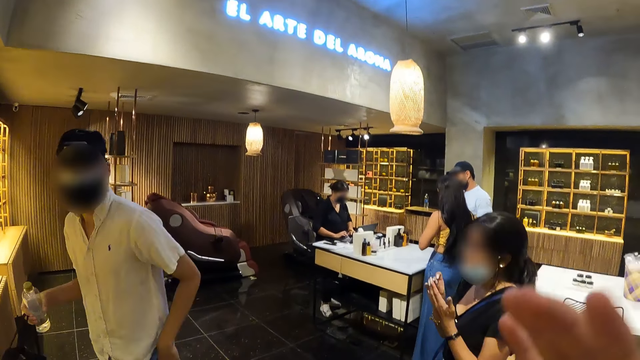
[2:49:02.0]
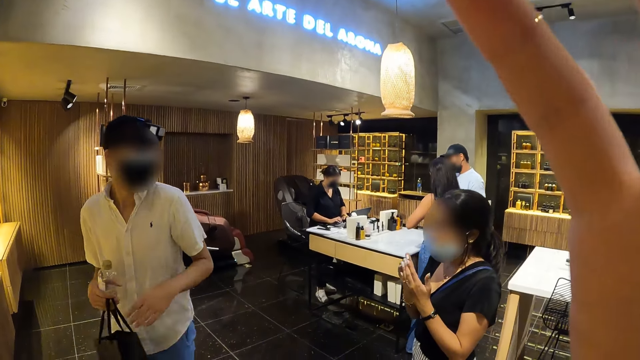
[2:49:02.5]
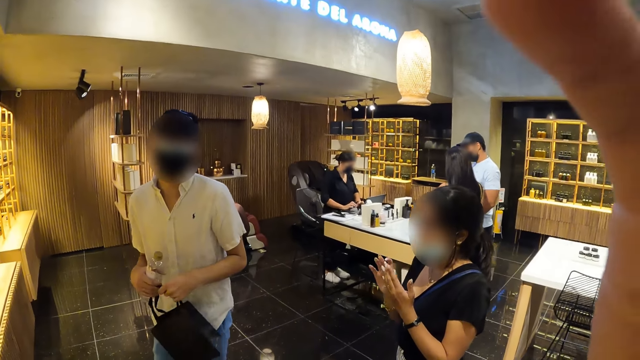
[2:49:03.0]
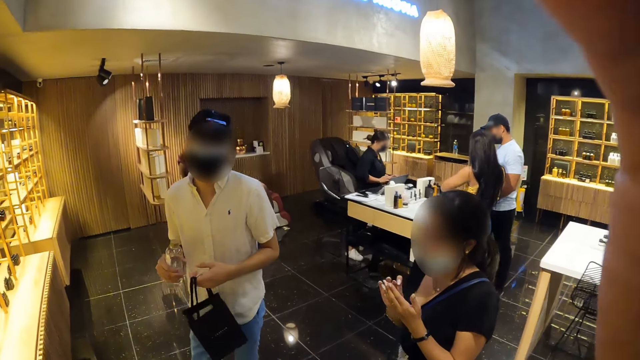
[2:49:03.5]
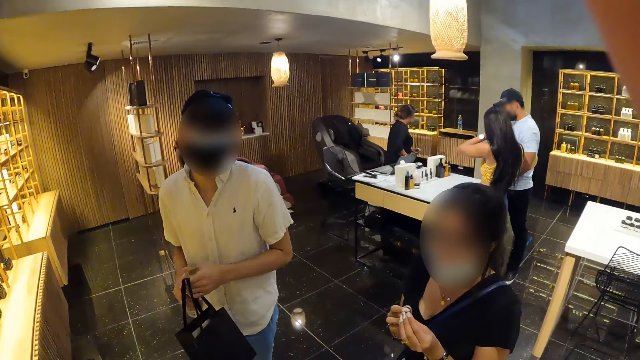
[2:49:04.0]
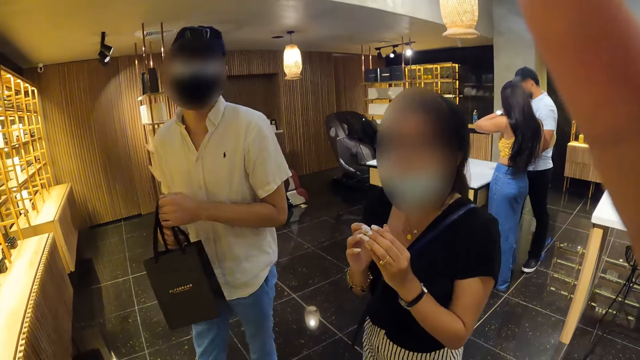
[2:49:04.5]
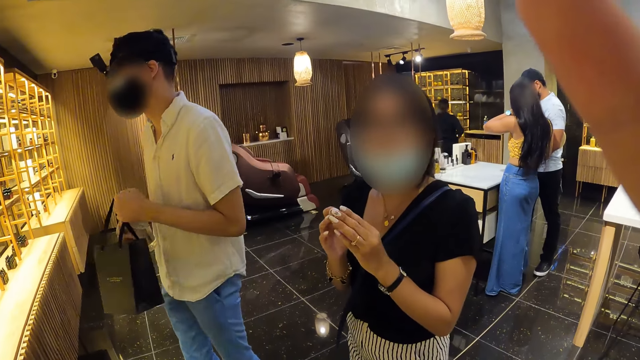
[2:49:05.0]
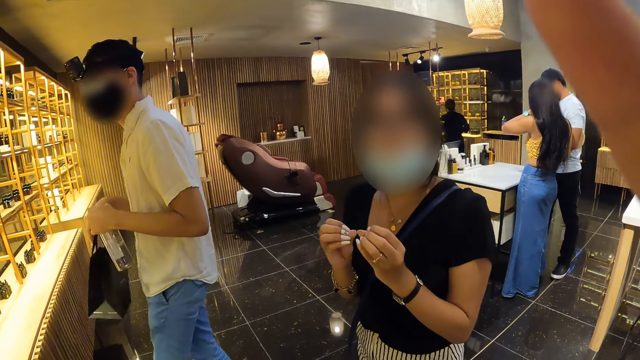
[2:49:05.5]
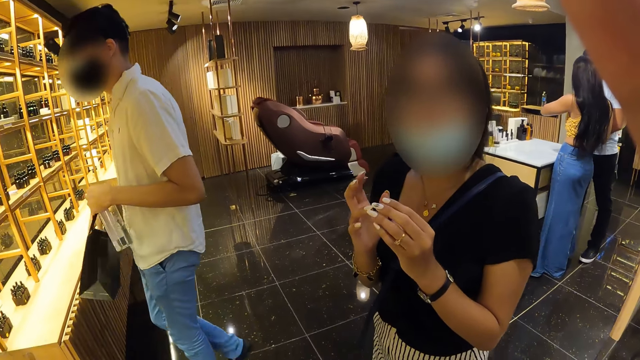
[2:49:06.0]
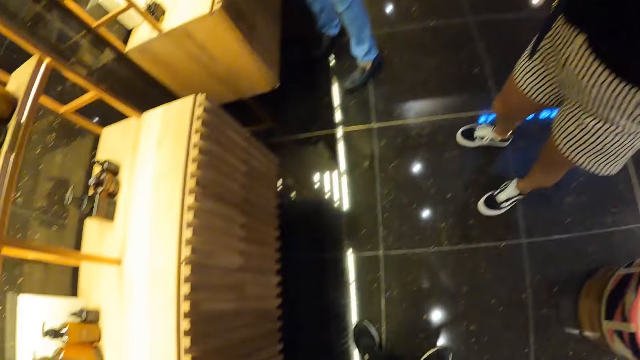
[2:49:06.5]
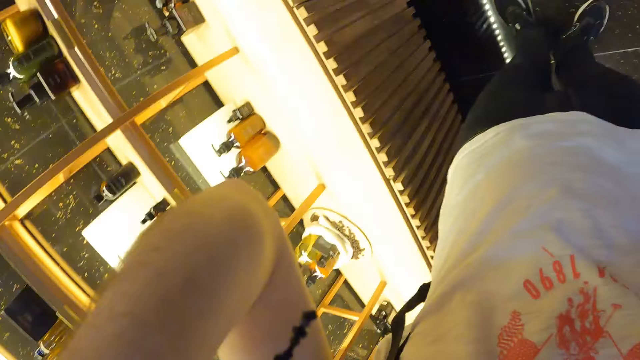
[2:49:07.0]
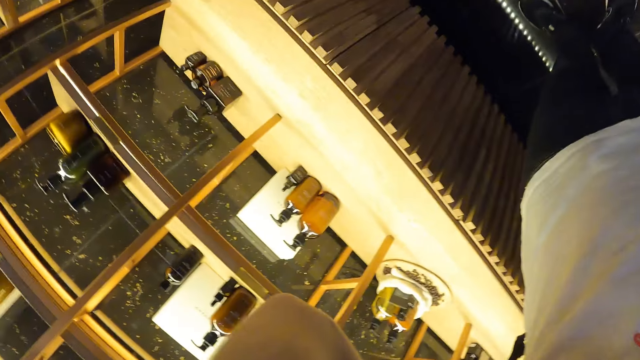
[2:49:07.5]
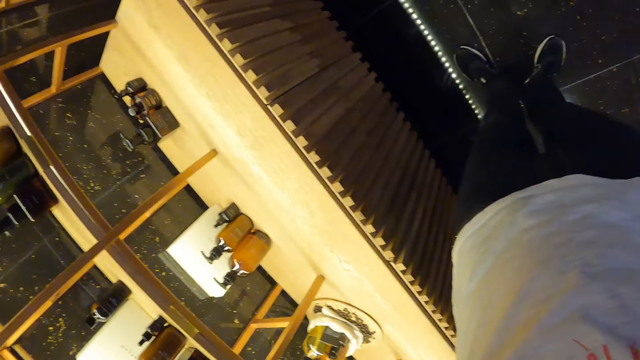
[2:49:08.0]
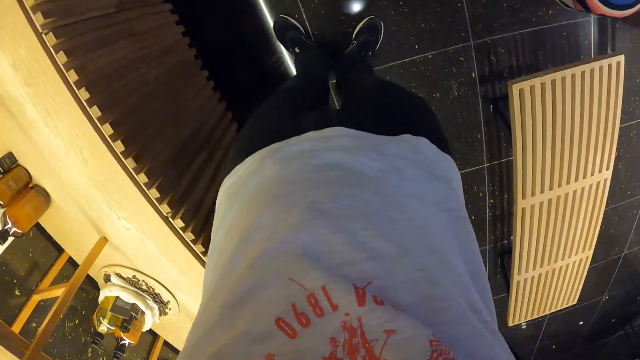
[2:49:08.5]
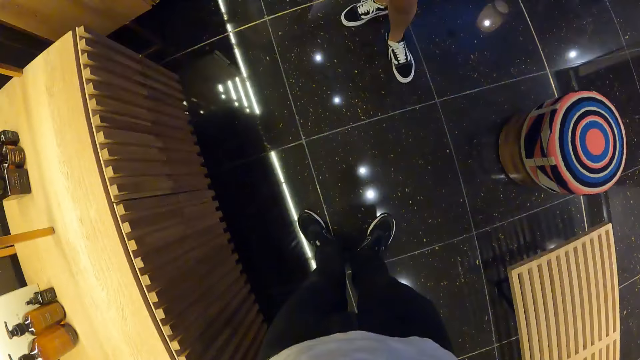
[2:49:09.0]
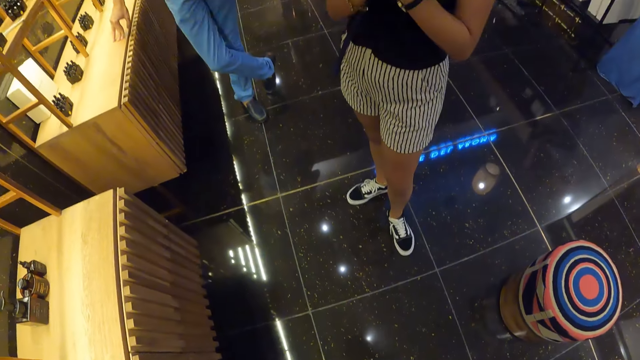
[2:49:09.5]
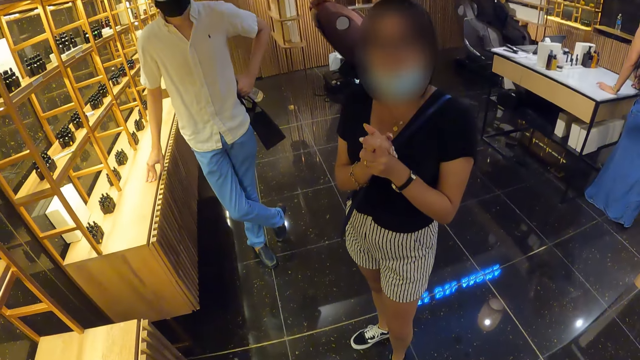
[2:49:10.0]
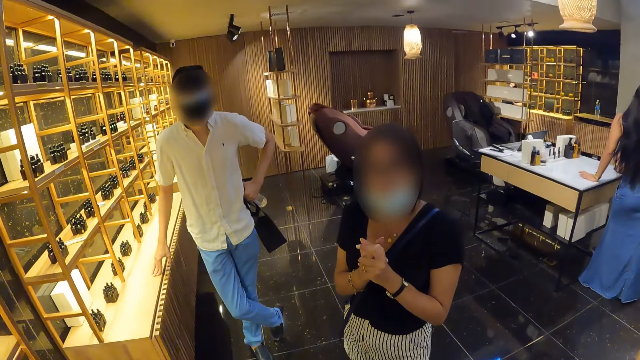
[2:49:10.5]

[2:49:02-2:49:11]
A person walks in the room. The camera wearer adjusts a camera on his head with his right hand. He adjusts the camera on his head with his hands.

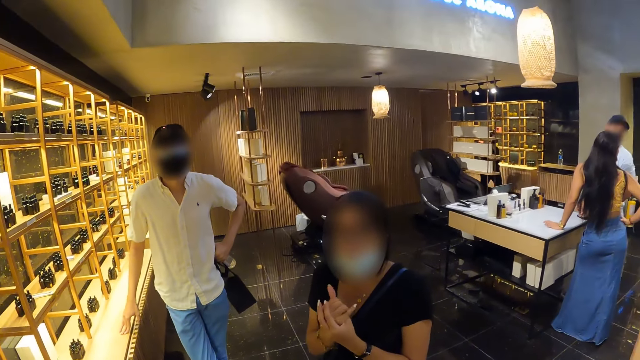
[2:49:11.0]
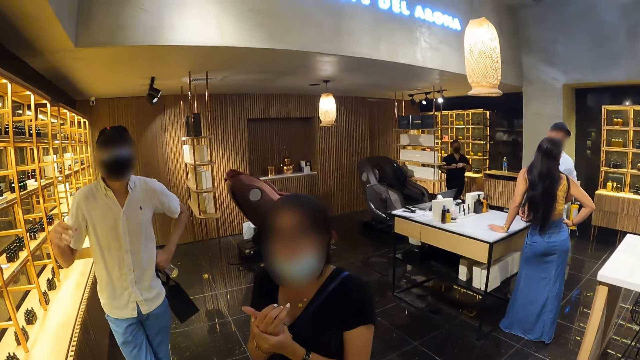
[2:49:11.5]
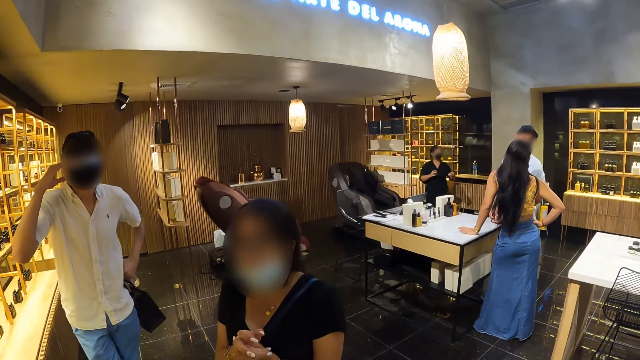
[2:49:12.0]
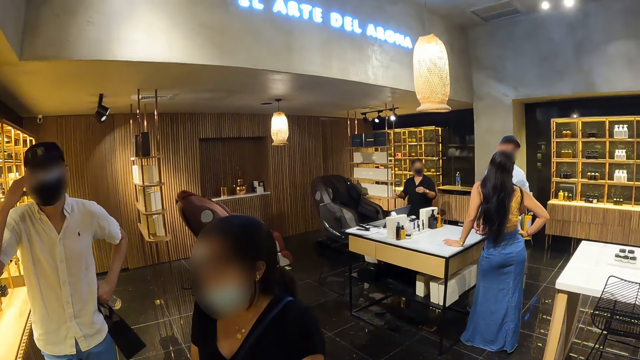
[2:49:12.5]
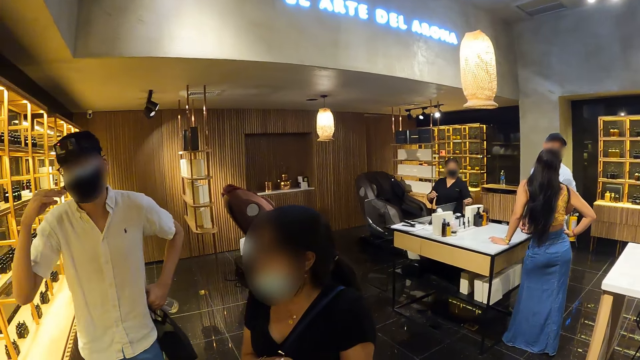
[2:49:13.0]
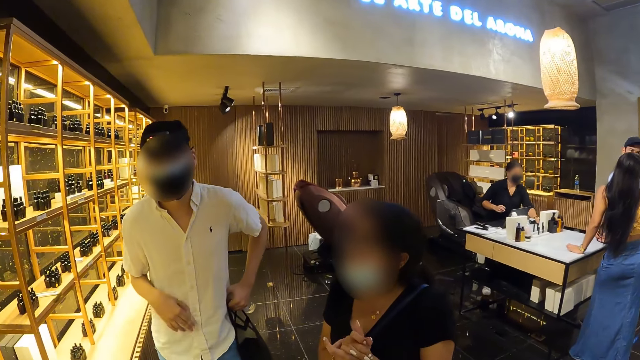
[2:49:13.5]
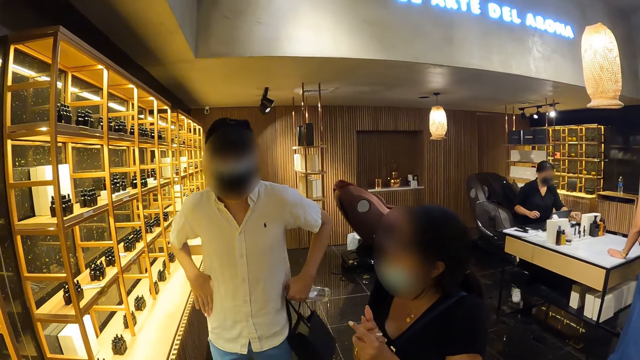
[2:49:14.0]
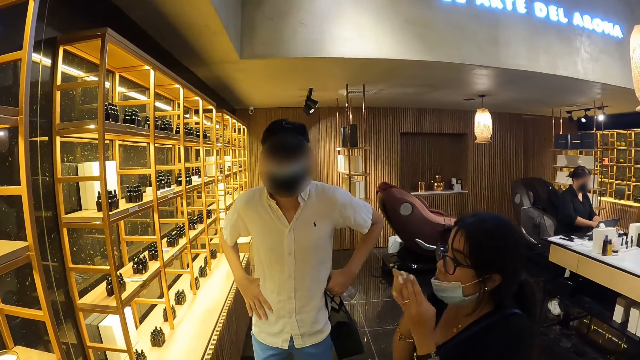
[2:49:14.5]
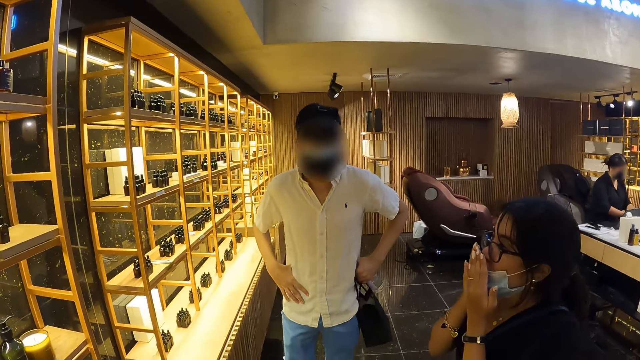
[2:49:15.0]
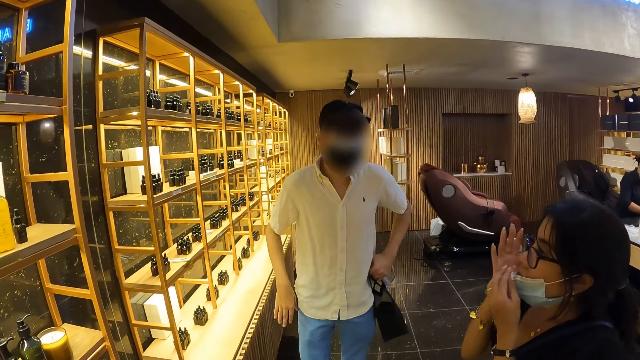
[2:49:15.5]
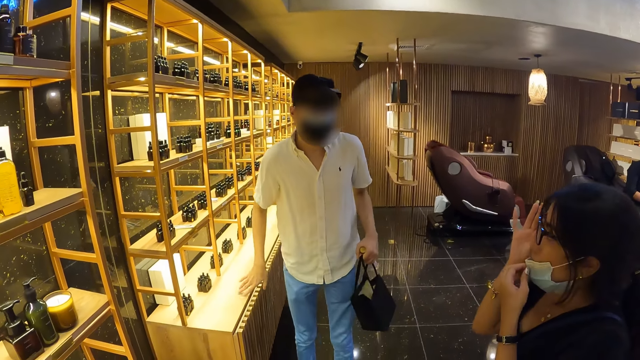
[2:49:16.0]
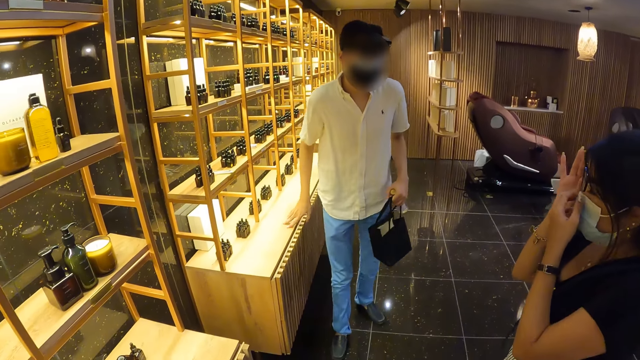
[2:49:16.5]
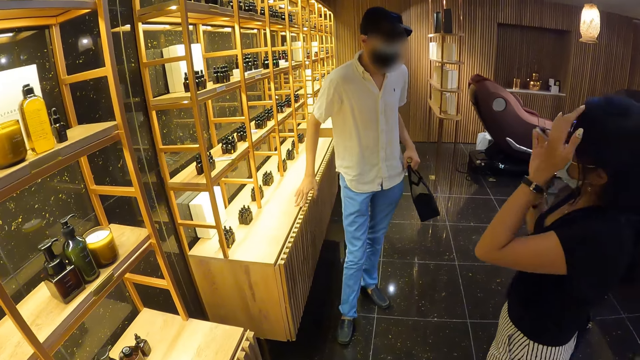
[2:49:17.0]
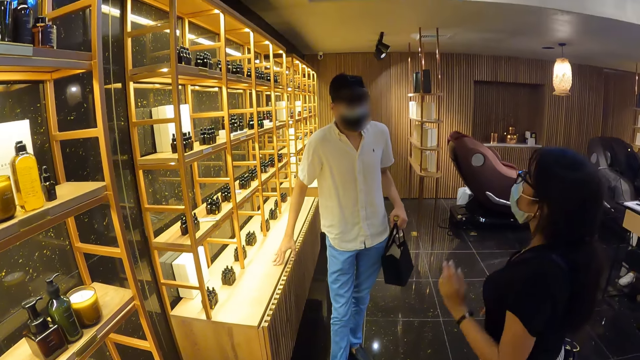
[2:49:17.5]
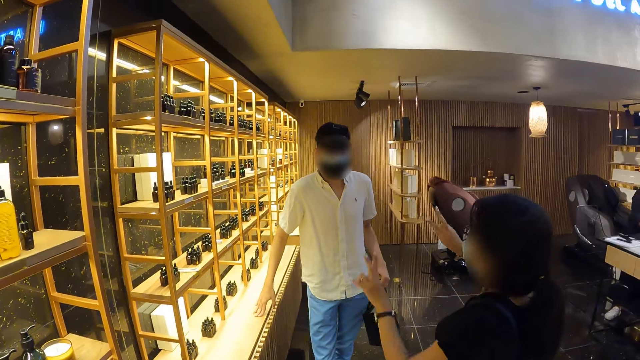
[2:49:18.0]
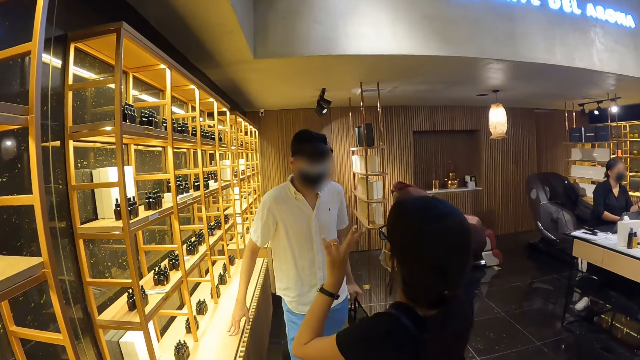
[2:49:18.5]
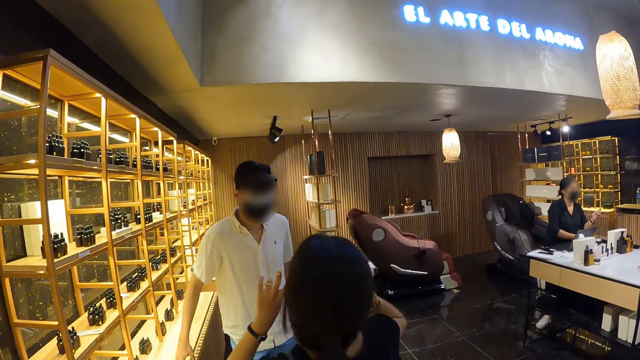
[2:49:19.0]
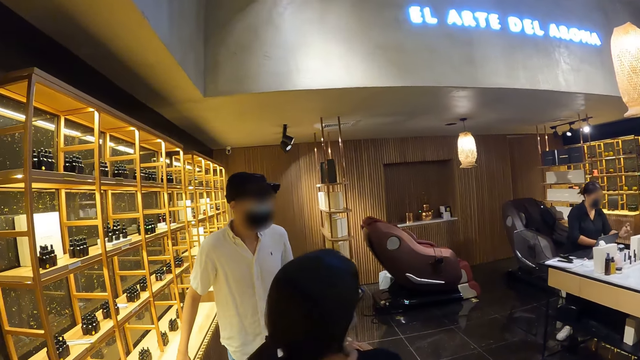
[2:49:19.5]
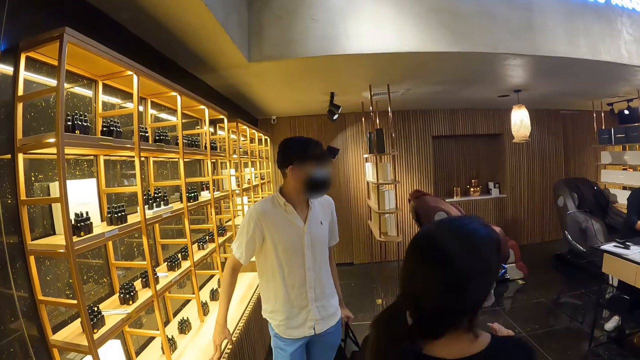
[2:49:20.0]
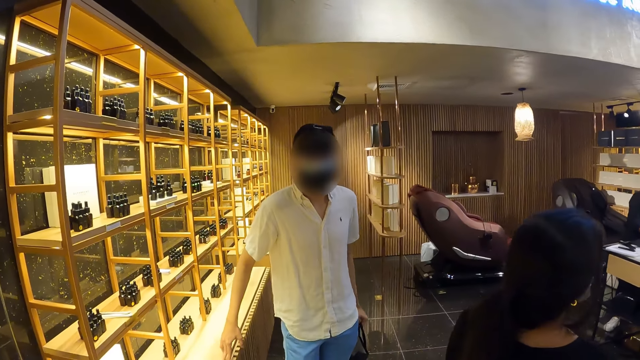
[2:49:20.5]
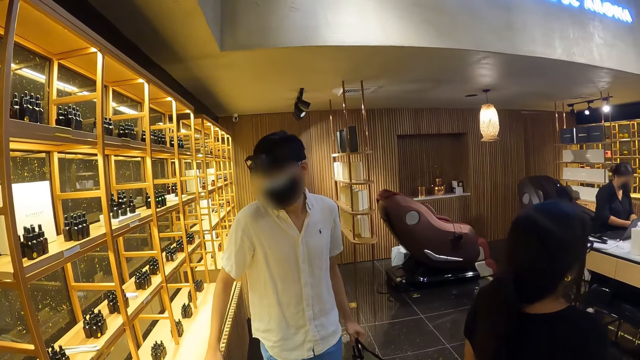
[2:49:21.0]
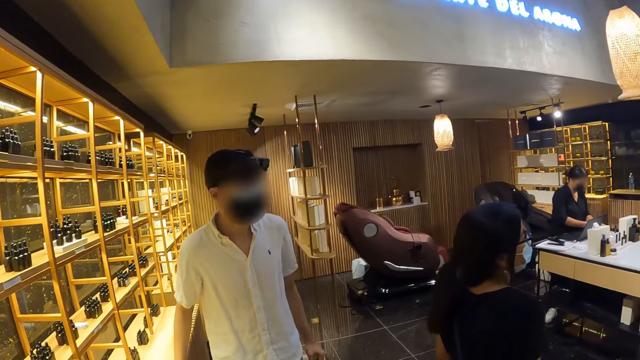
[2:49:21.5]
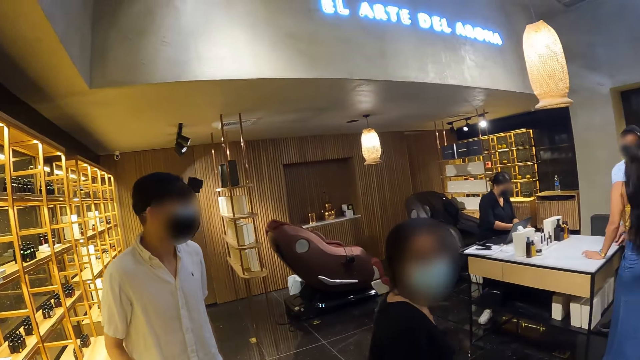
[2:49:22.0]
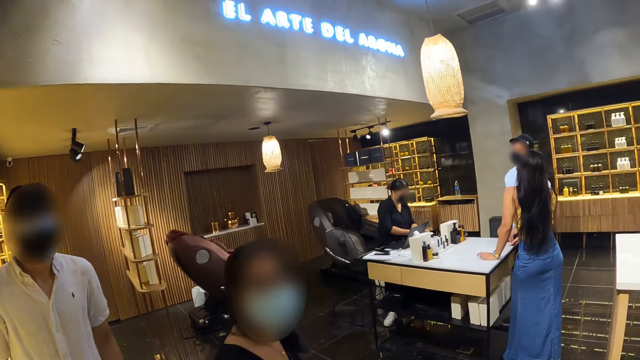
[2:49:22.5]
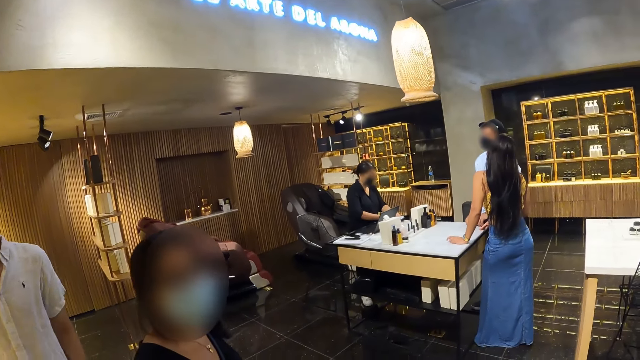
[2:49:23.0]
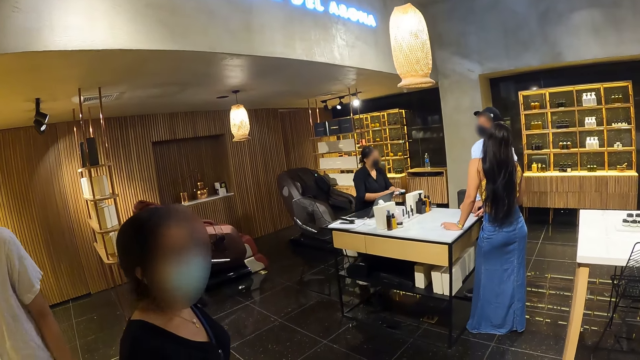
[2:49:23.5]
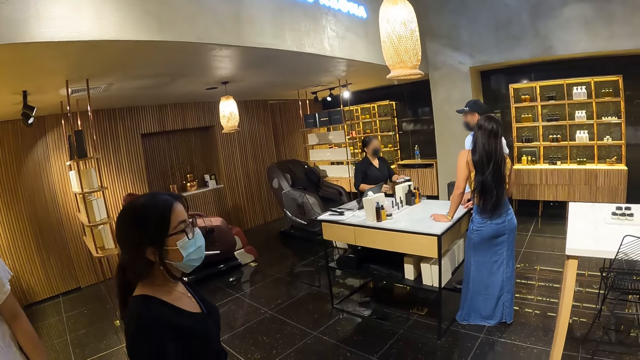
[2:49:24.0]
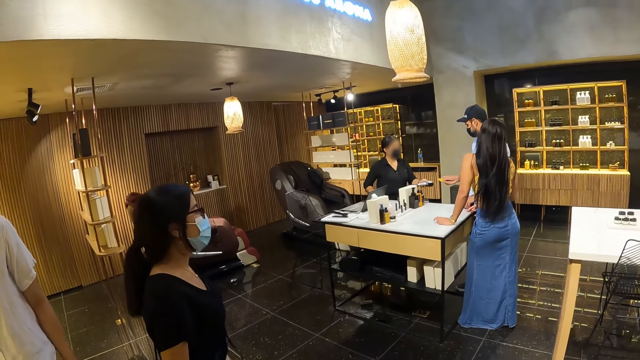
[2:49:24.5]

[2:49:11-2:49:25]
A man interacts with the camera wearer. A person holds the head. A woman smells the hands. Another woman adjusts a pair of glasses on her face with her right hand. The first woman adjusts the nose mask on her face with her left hand, and adjusts her hair with her left hand. The other woman interacts with the man. The first woman interacts with the person. The first woman interacts with the camera wearer. Another woman interacts with another man.
